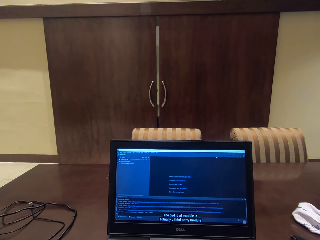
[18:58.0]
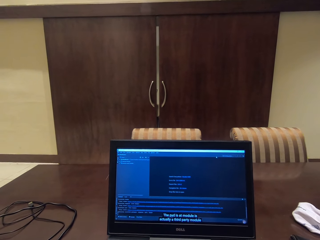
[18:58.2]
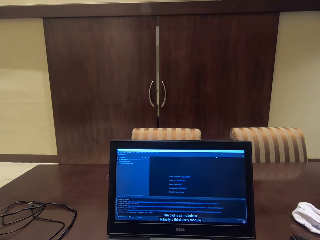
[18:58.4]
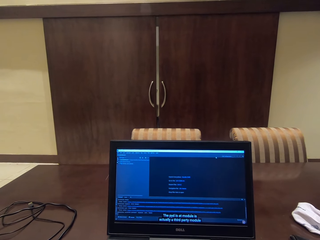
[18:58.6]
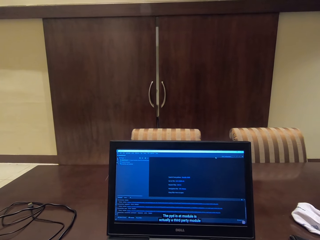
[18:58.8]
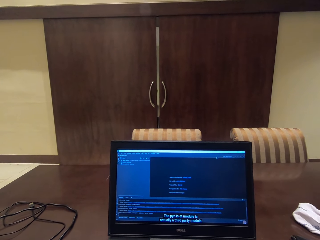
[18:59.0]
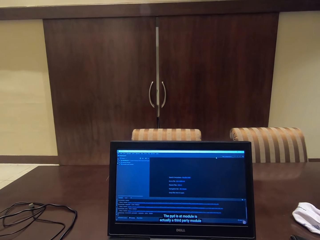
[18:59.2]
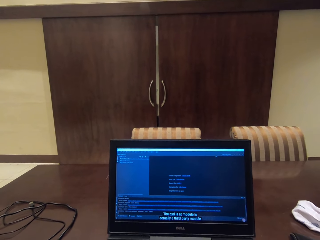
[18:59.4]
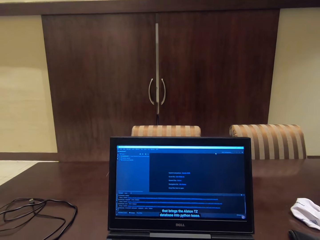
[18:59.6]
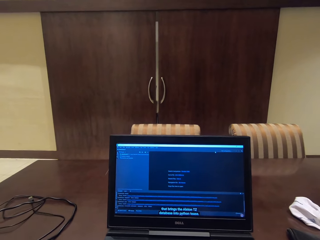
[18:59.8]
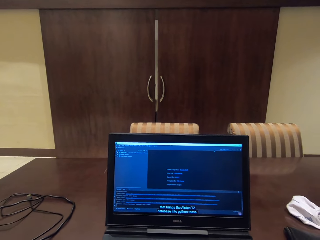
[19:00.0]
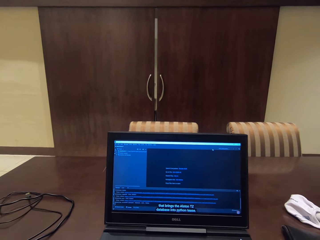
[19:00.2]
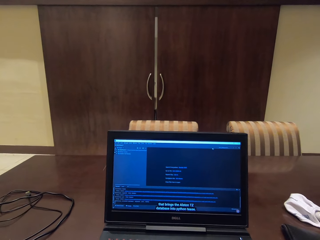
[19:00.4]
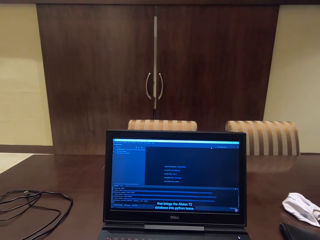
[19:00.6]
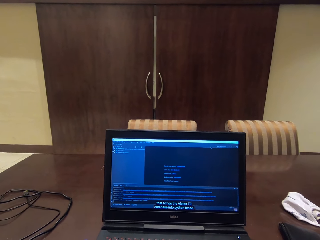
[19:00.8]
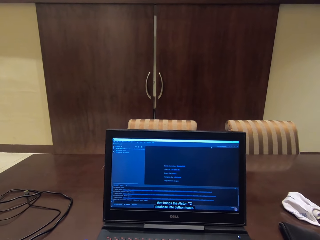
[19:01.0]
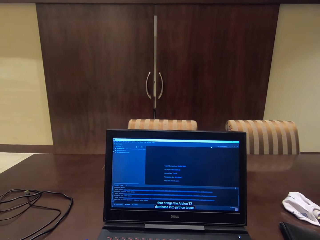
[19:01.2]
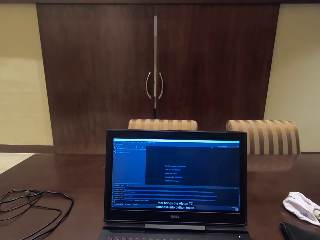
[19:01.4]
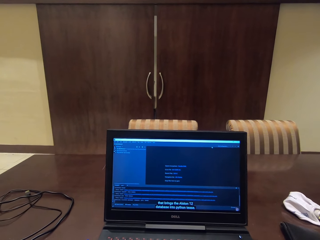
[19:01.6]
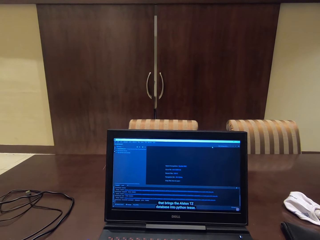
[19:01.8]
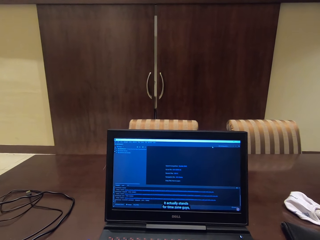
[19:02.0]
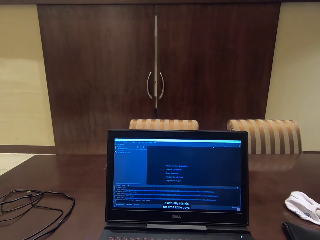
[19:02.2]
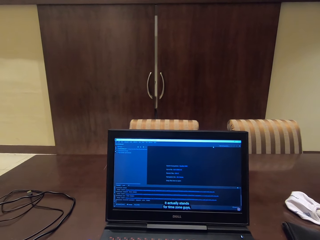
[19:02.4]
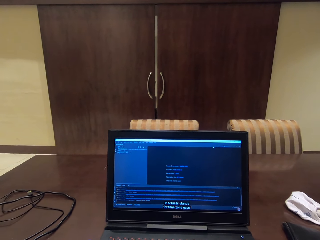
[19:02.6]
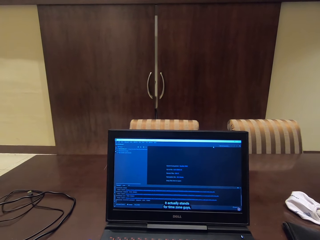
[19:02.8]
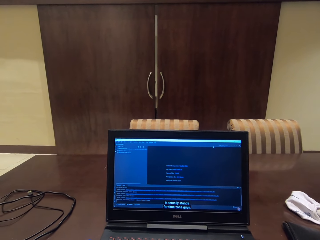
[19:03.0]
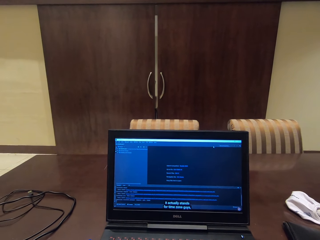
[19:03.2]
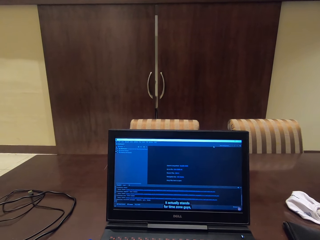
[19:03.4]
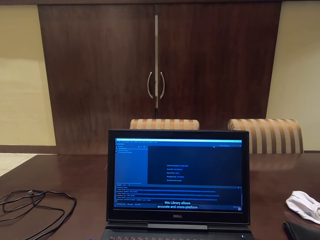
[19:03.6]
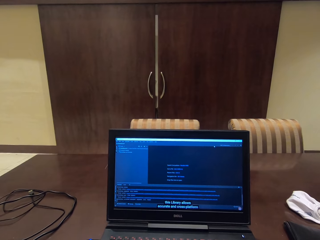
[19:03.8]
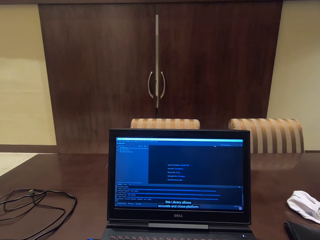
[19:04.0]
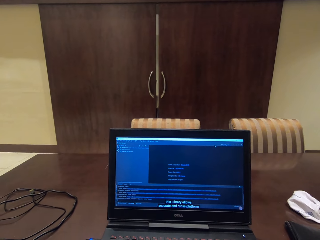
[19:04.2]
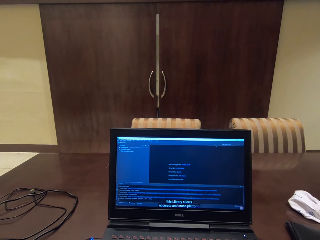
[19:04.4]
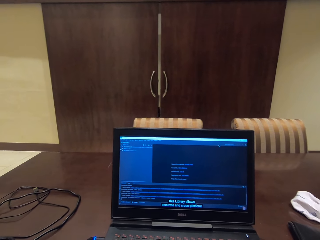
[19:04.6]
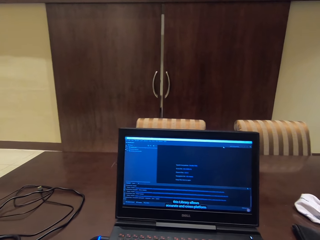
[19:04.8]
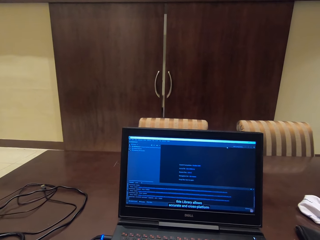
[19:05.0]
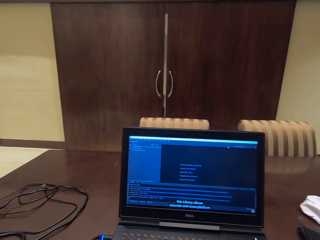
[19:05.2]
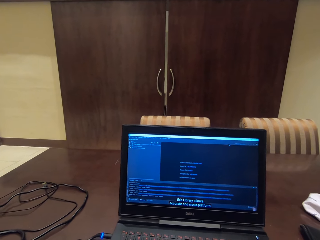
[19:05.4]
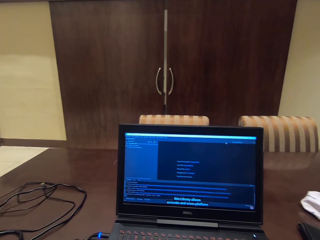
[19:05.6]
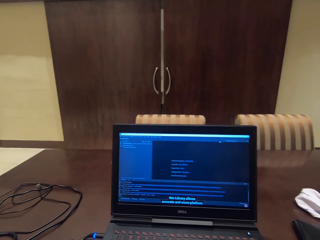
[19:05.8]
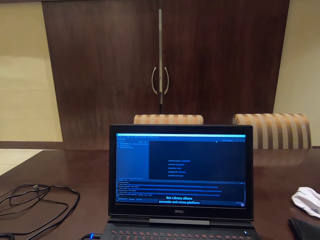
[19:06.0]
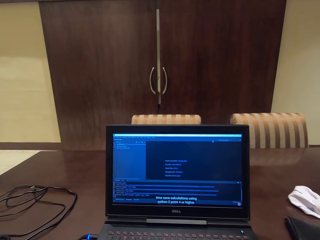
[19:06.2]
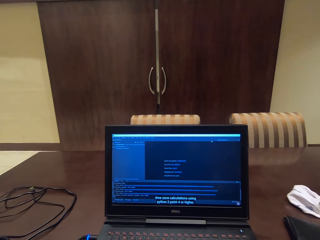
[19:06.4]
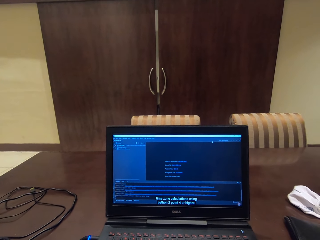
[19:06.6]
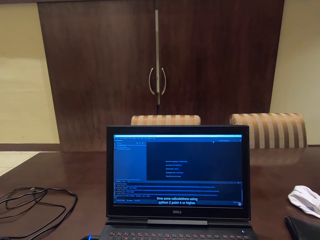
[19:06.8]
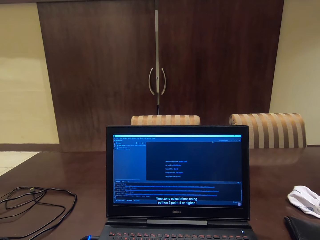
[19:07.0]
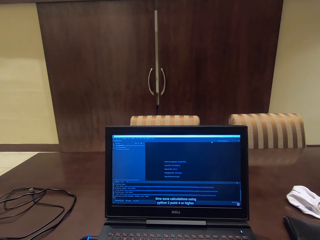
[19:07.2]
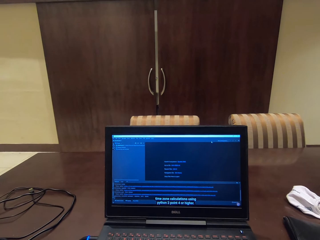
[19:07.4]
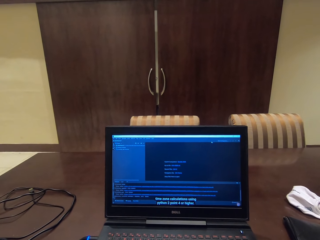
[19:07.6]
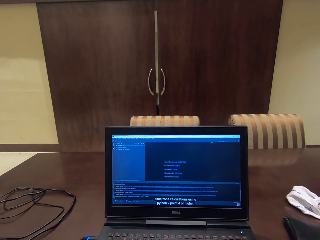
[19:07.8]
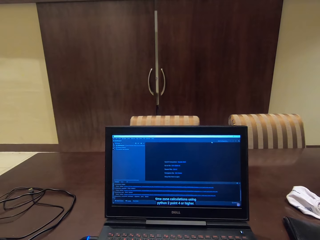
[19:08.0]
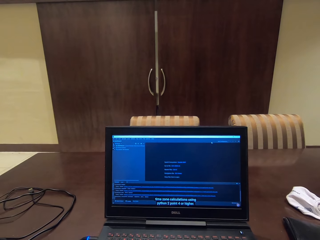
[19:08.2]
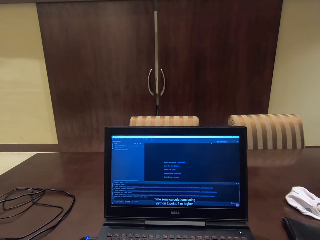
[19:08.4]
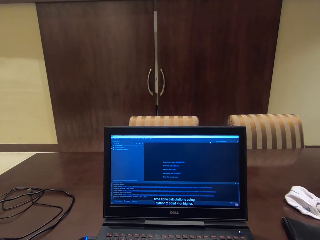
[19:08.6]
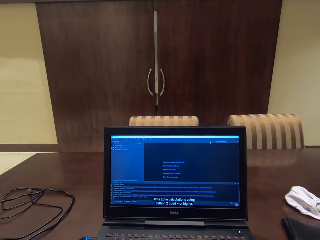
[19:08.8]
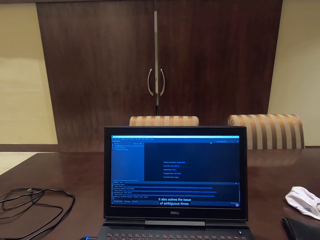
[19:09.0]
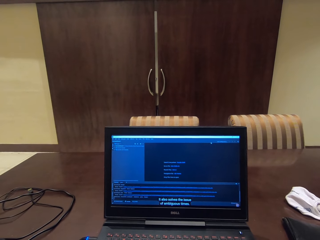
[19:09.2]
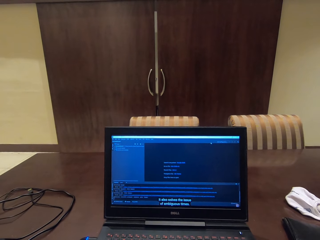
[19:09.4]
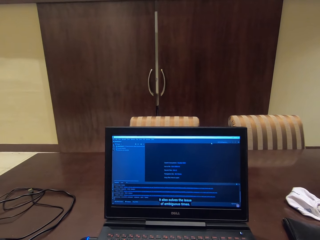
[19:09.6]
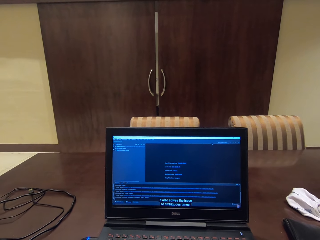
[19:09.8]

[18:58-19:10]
The camera wearer reads on the laptop.

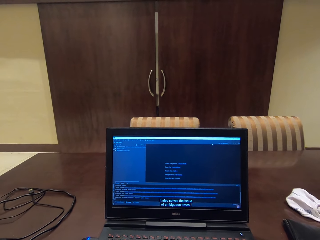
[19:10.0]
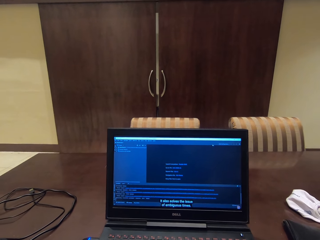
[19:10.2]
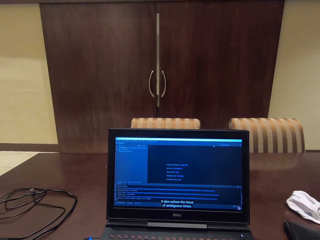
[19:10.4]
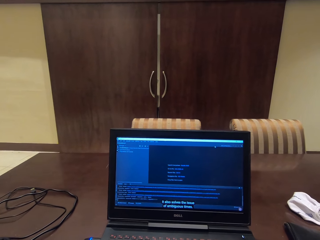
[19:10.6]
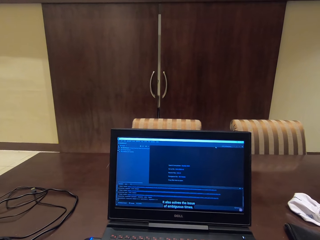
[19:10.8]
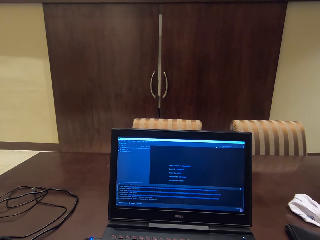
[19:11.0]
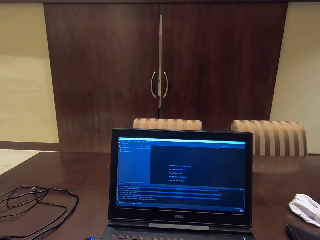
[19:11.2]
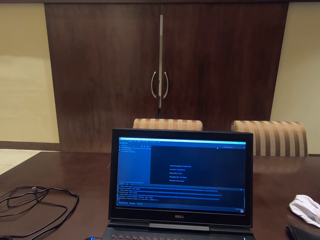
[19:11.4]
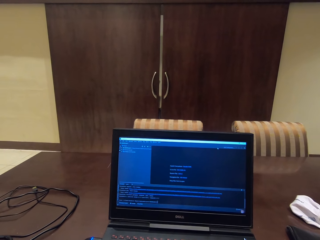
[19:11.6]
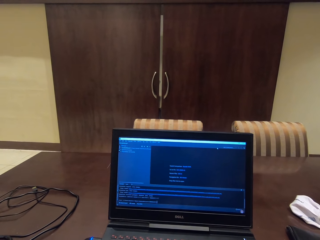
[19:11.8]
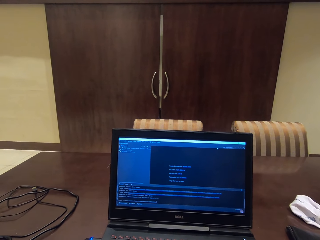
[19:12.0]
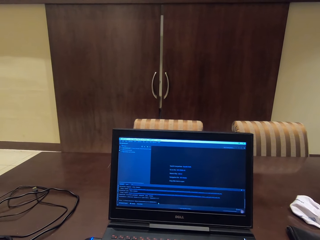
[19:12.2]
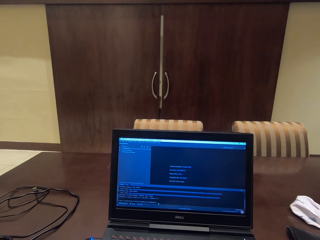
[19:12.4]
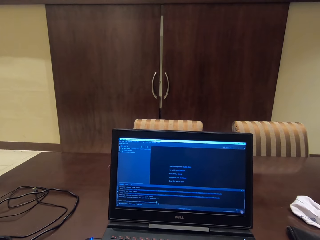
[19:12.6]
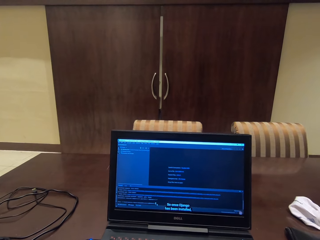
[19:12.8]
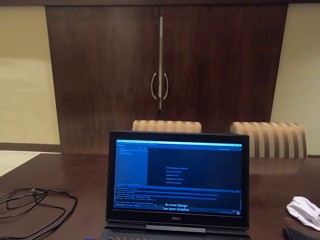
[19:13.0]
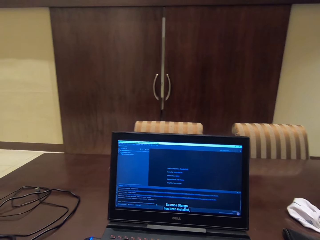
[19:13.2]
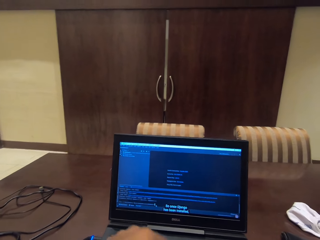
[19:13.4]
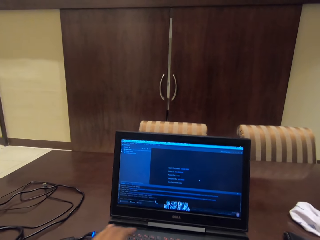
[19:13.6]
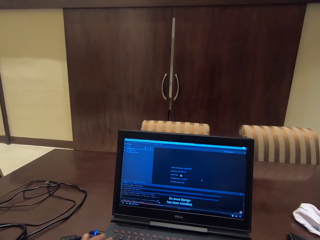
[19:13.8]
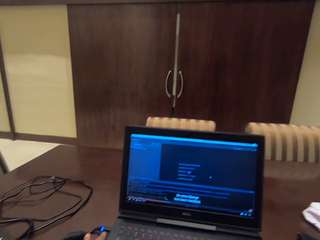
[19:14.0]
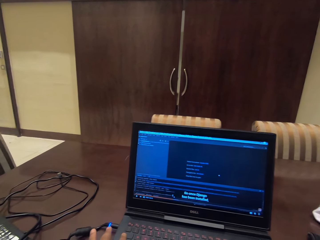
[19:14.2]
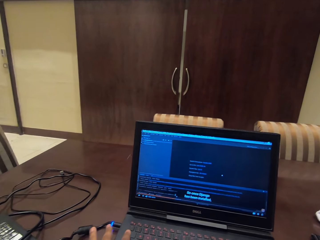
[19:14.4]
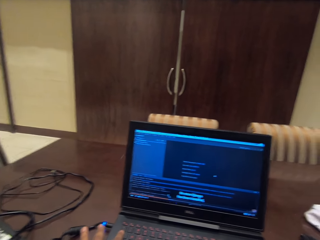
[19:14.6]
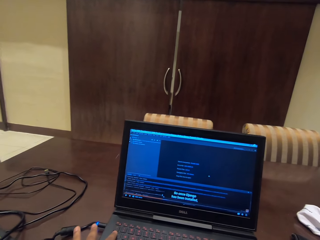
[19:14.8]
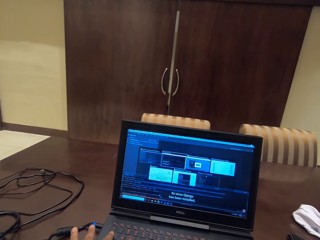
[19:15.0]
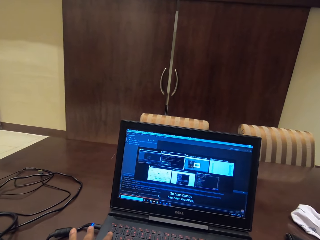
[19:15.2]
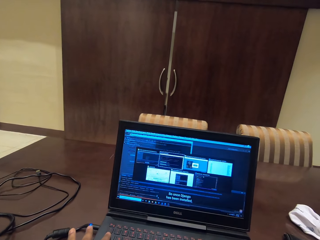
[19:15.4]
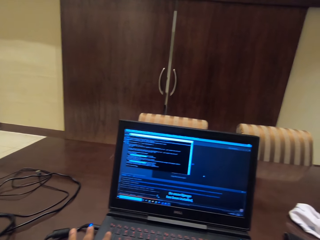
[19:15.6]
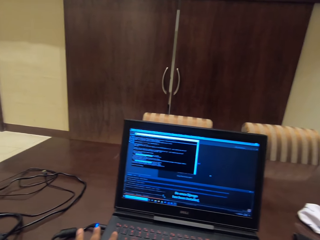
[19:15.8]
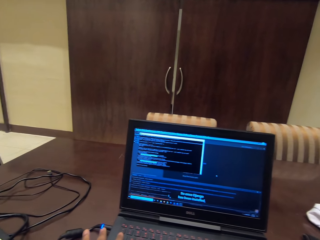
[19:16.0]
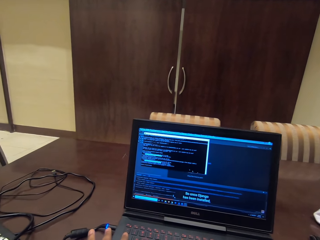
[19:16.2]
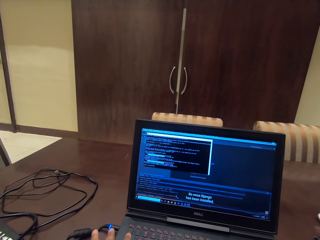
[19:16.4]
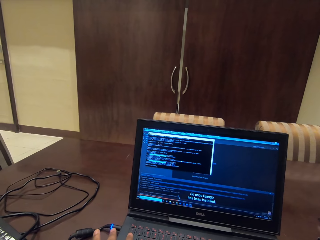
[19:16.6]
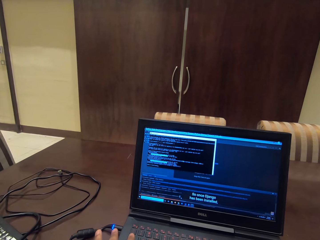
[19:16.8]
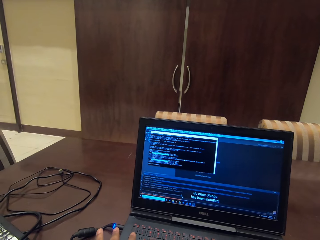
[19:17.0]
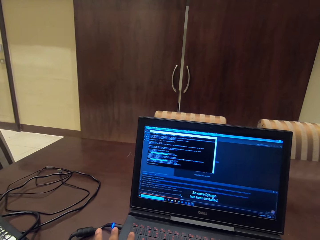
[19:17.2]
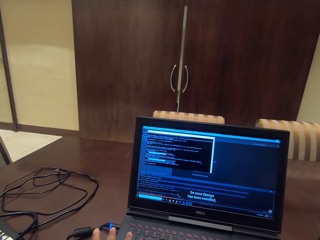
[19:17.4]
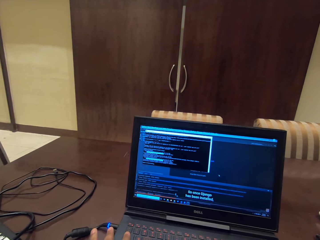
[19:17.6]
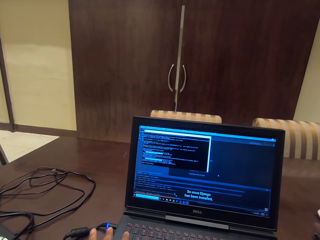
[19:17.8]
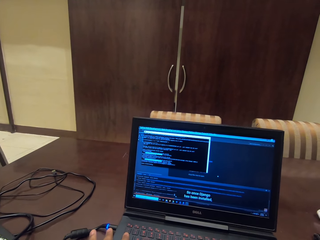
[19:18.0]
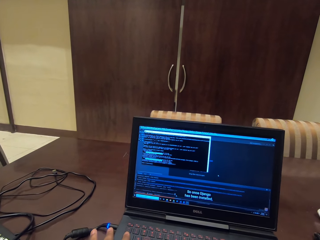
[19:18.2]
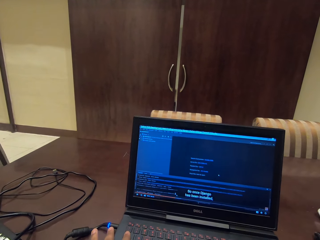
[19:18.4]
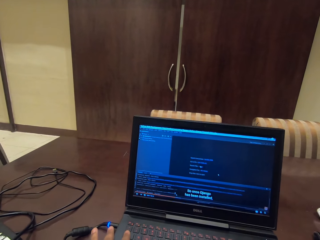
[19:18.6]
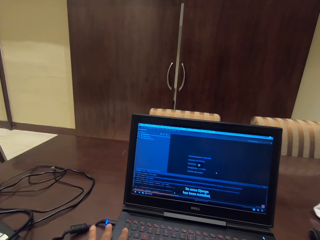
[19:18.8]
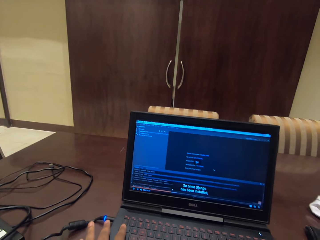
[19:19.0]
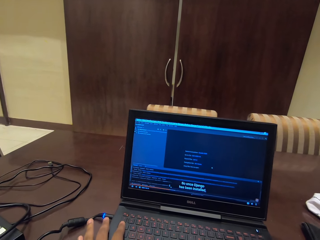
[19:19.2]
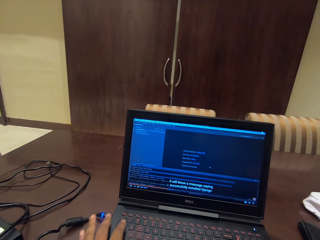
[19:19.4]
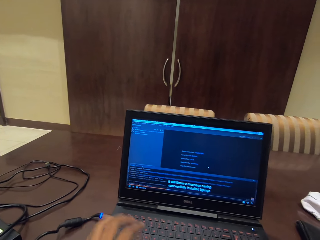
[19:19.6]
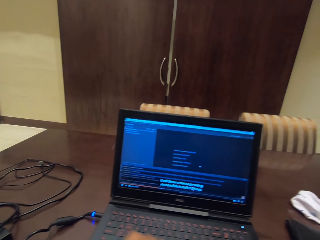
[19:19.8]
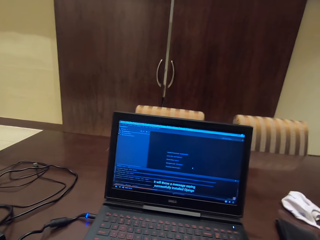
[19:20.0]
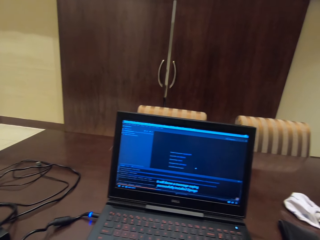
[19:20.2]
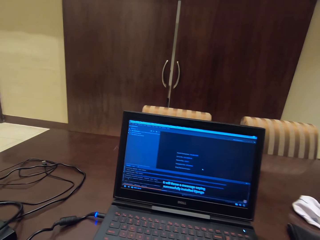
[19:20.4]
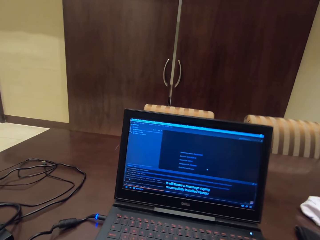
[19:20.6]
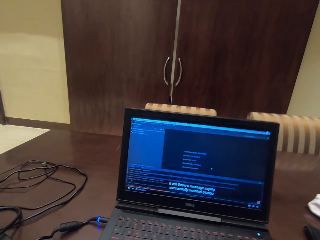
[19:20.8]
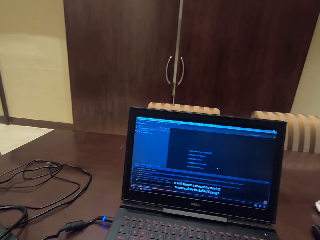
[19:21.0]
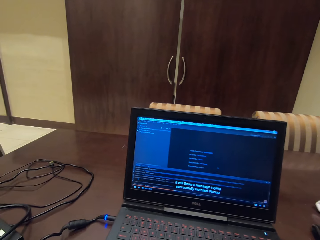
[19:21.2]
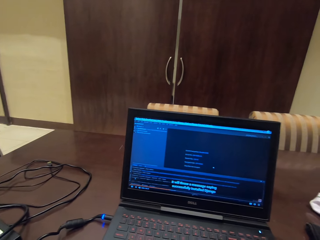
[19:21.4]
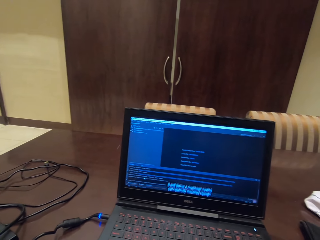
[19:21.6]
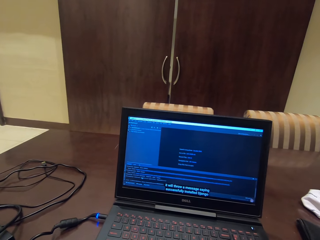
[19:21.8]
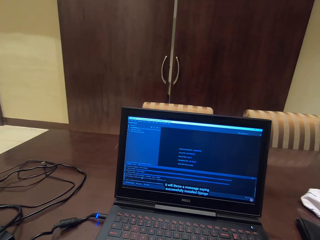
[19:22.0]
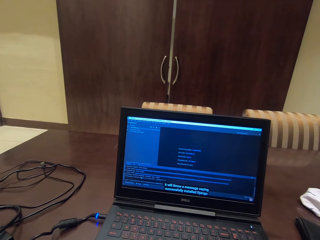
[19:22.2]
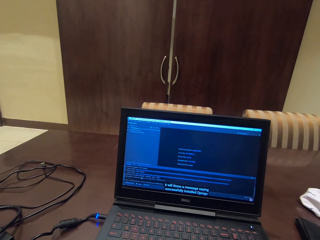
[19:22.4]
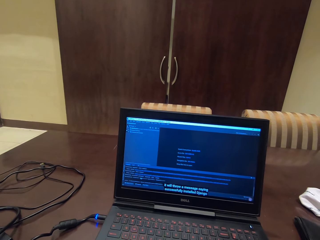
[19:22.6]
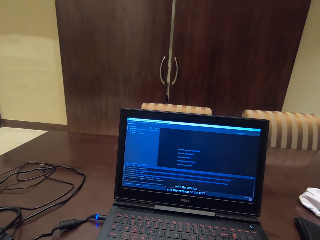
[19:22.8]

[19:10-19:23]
The camera wearer types on the keyboard.
